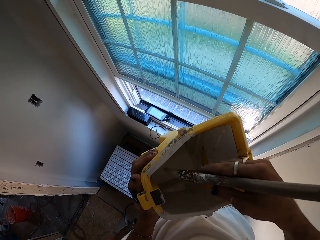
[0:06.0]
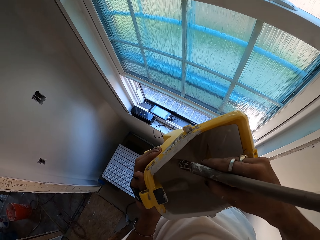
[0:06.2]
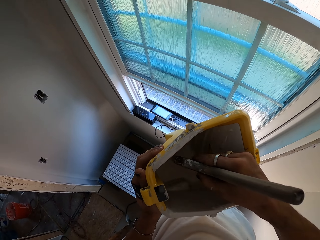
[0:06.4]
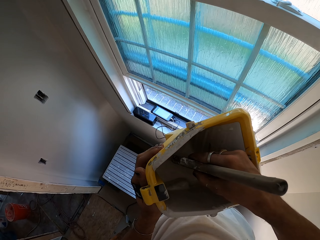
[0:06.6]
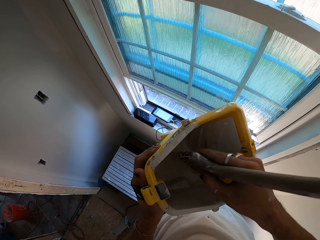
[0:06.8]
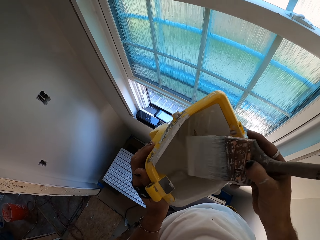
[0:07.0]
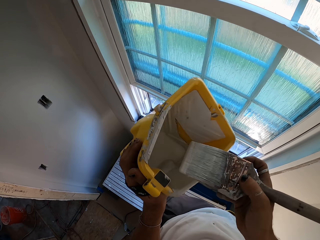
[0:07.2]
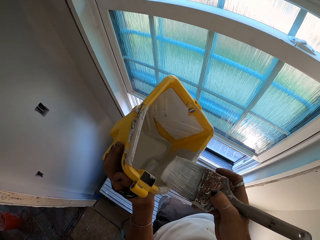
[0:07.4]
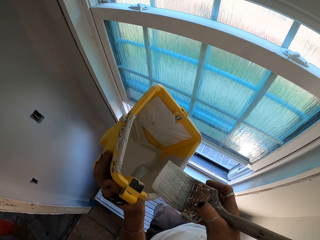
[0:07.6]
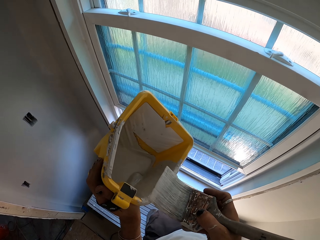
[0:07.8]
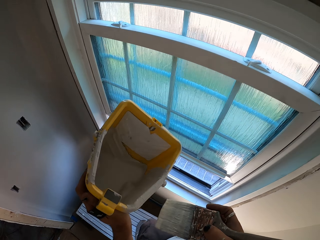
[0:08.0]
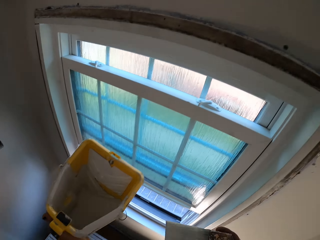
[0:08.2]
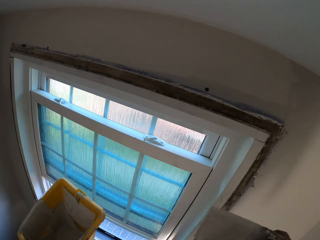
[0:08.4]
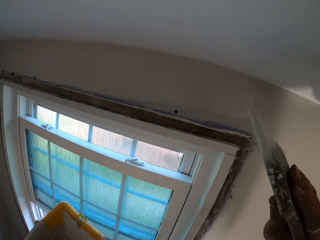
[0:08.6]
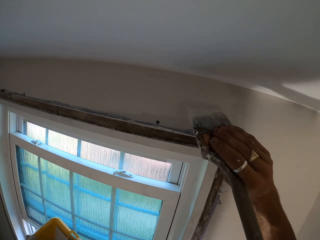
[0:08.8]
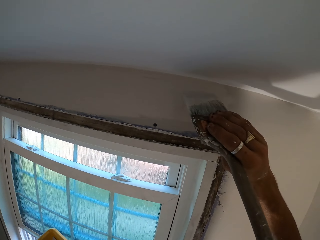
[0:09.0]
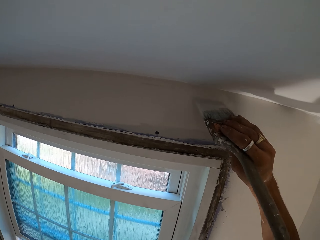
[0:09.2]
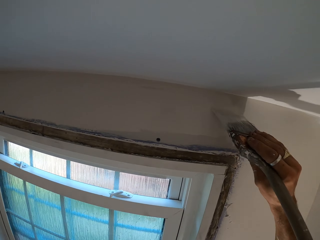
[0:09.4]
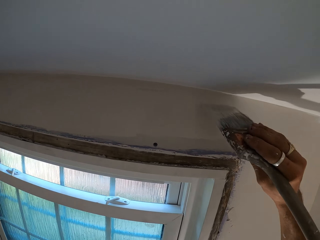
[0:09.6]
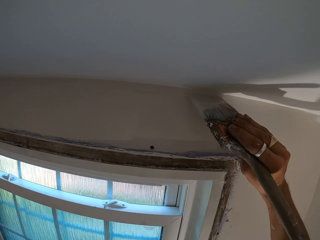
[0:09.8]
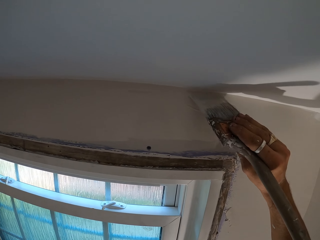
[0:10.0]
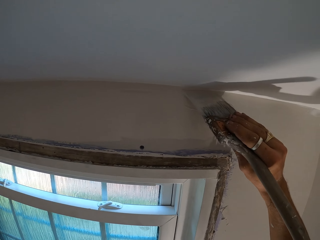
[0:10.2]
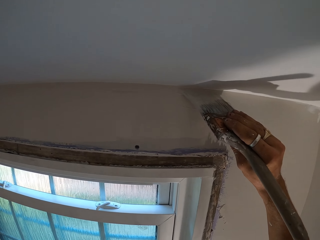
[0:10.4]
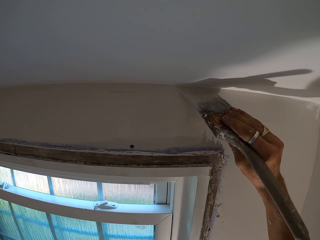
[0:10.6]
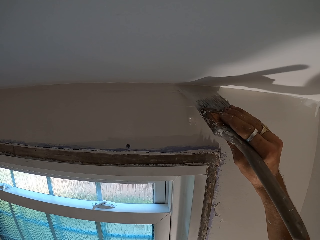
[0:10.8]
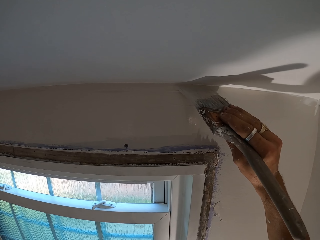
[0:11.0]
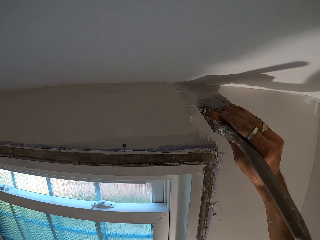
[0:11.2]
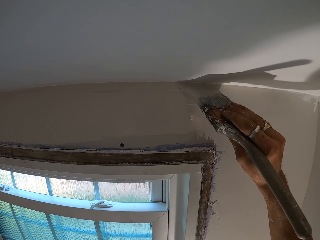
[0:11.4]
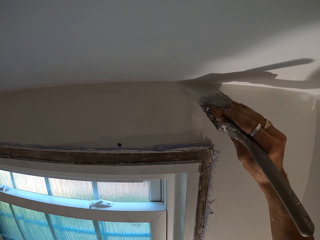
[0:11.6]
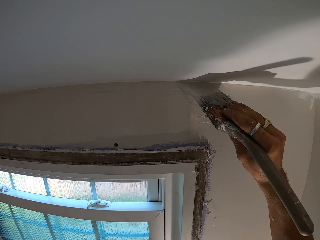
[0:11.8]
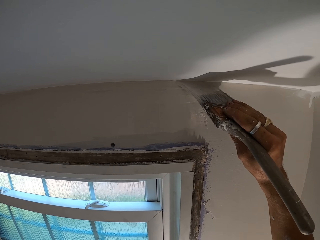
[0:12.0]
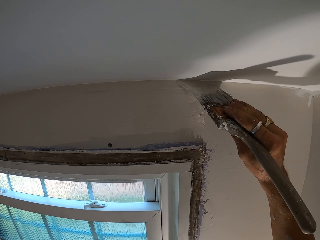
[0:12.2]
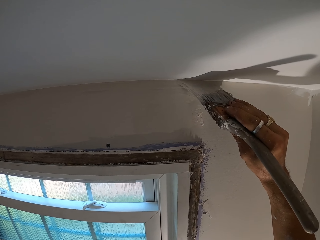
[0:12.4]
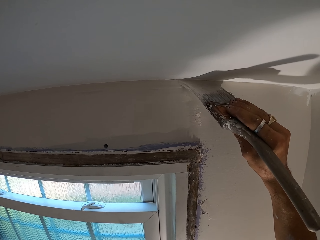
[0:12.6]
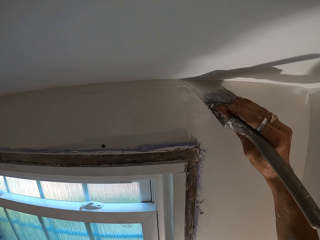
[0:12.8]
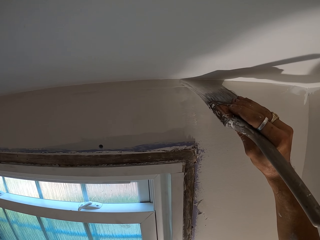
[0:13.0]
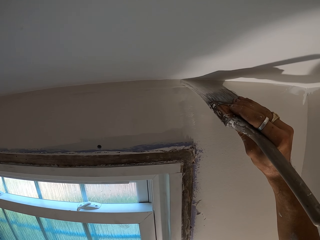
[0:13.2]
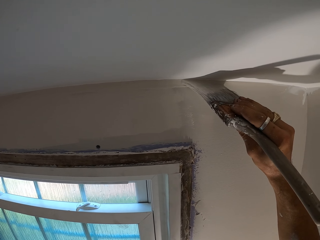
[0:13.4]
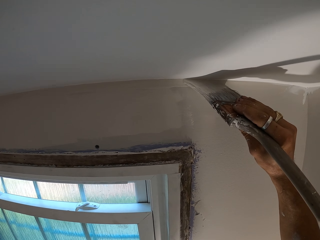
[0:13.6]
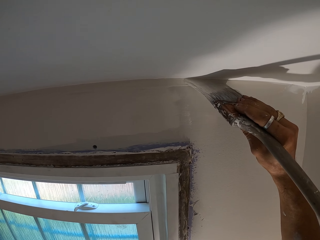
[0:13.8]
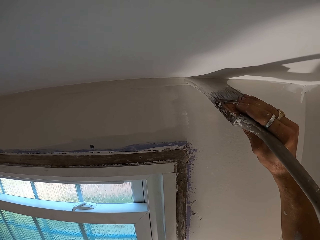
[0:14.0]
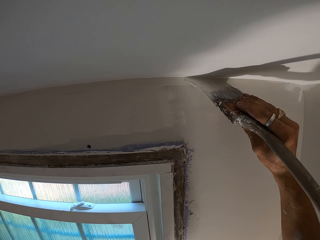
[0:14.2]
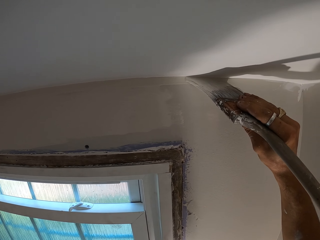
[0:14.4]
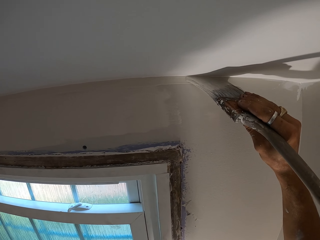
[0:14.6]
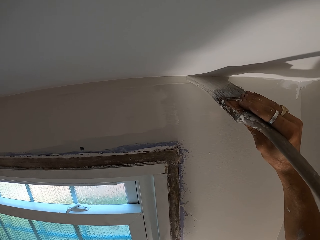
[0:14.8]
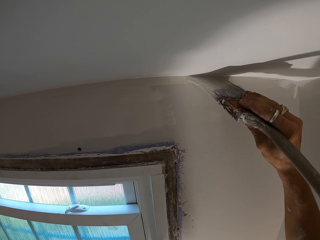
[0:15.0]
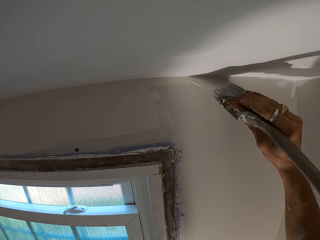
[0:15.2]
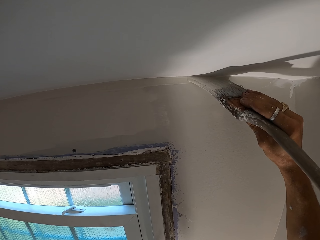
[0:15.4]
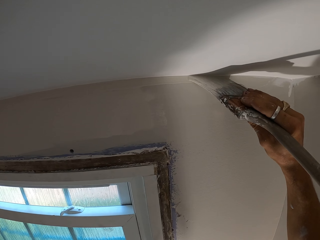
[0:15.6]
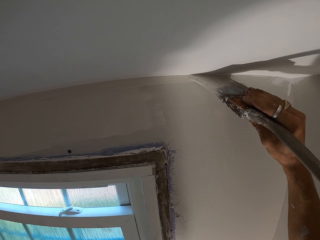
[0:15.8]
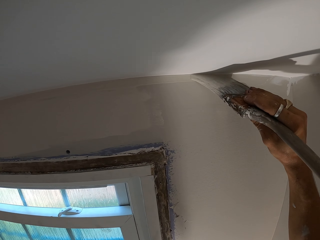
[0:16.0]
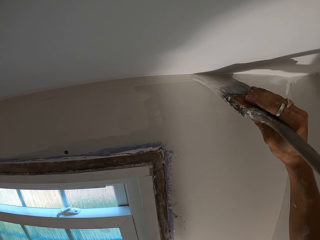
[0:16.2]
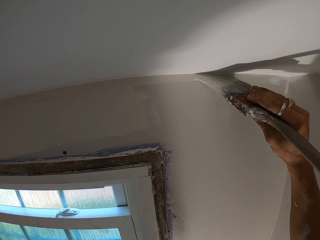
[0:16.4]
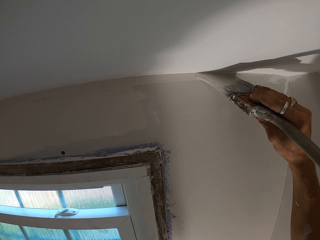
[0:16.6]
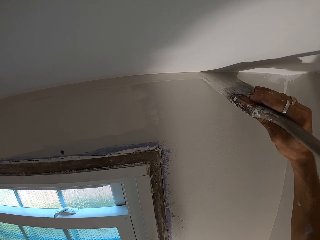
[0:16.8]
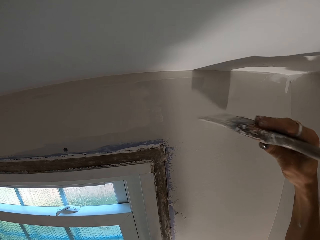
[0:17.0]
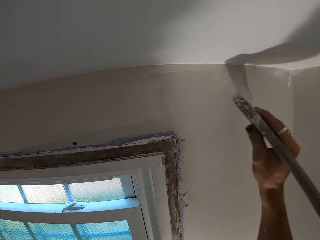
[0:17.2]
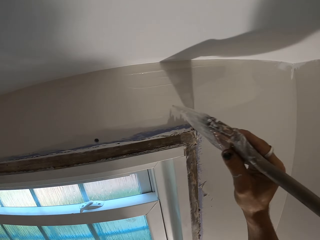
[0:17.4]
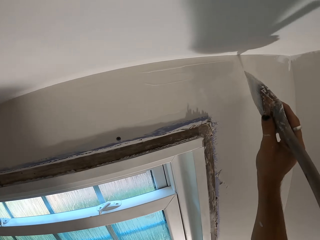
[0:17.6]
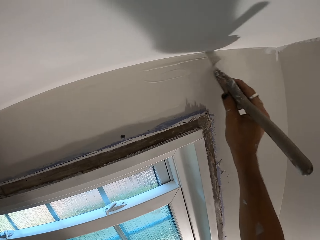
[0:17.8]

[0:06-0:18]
The camera wearer dips the paint brush in the paint can. They rub the paint brush on the container. They paint the wall with the paint brush.

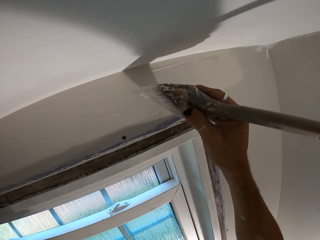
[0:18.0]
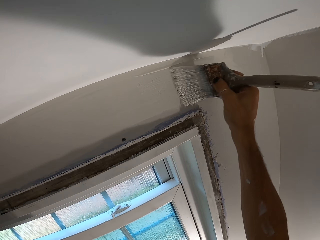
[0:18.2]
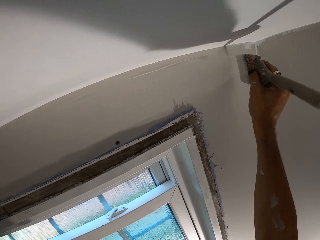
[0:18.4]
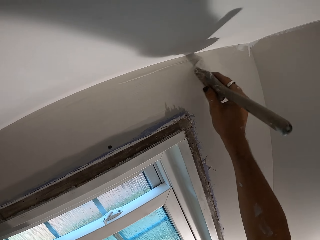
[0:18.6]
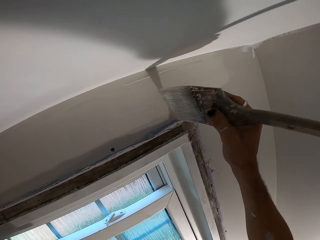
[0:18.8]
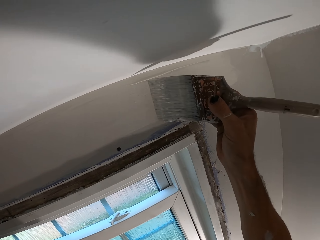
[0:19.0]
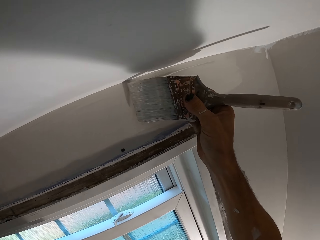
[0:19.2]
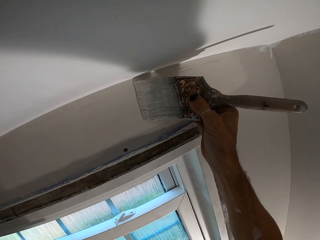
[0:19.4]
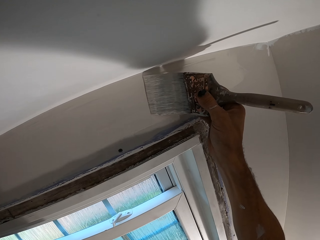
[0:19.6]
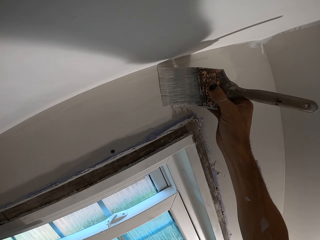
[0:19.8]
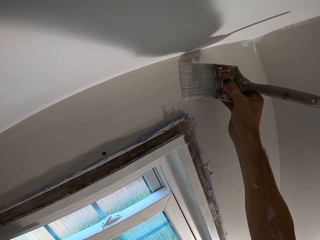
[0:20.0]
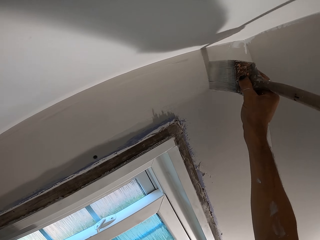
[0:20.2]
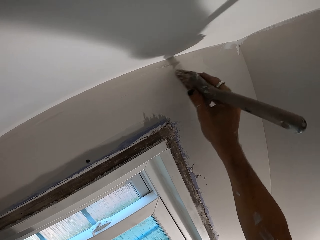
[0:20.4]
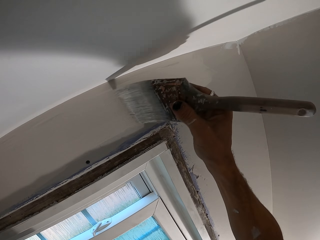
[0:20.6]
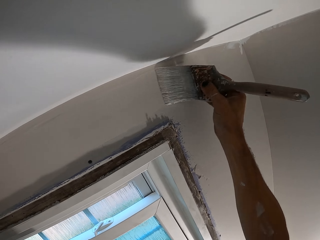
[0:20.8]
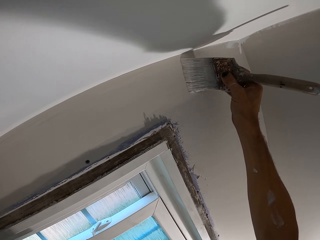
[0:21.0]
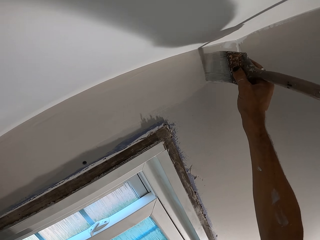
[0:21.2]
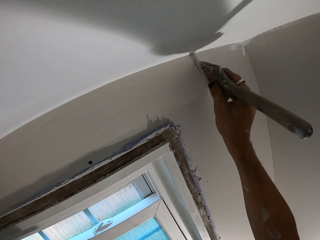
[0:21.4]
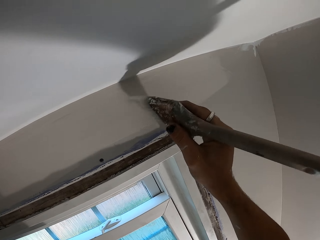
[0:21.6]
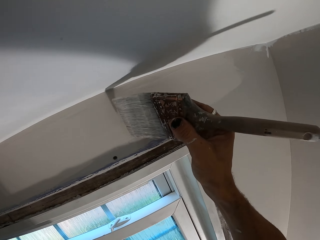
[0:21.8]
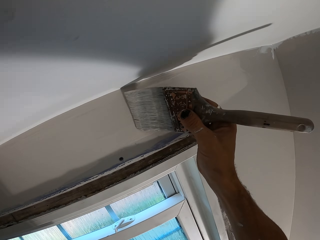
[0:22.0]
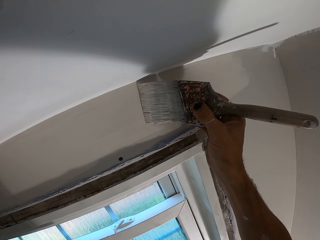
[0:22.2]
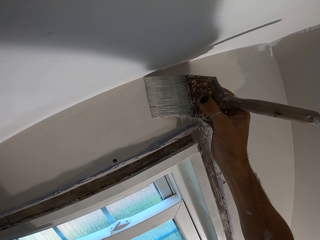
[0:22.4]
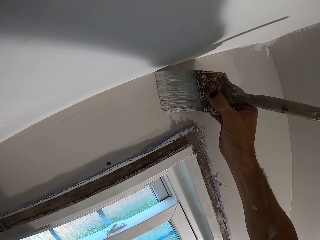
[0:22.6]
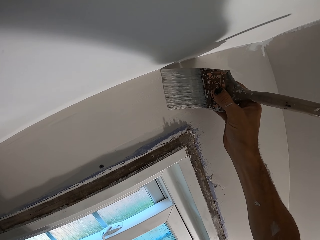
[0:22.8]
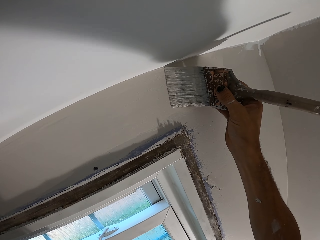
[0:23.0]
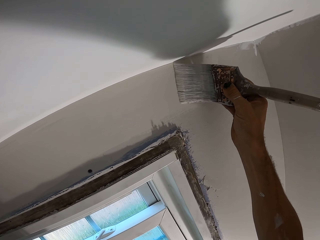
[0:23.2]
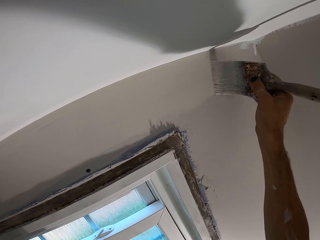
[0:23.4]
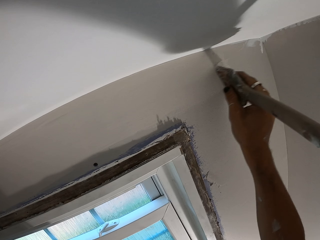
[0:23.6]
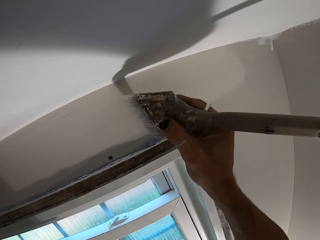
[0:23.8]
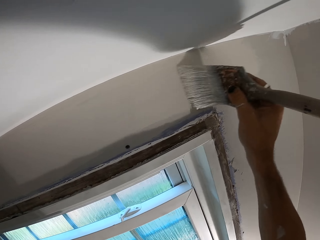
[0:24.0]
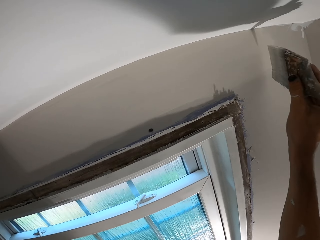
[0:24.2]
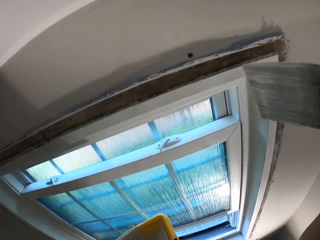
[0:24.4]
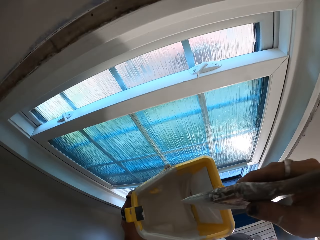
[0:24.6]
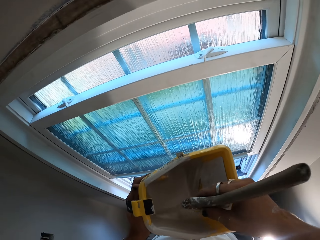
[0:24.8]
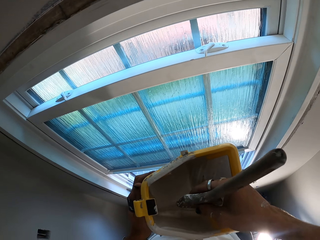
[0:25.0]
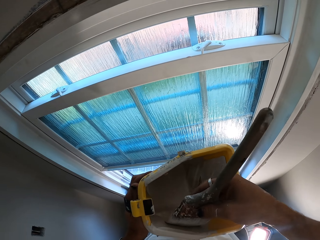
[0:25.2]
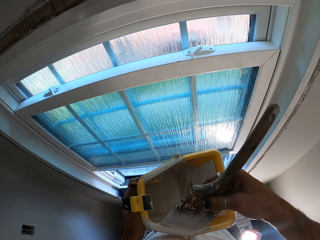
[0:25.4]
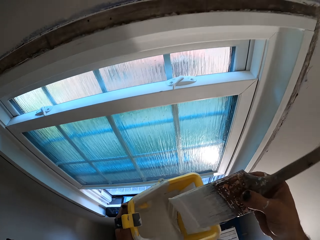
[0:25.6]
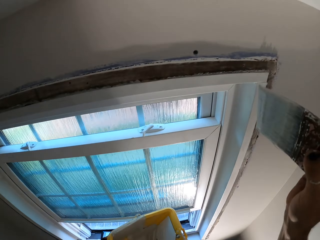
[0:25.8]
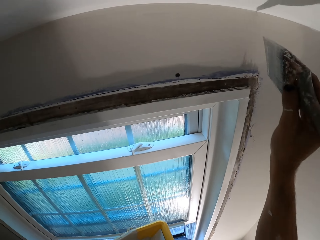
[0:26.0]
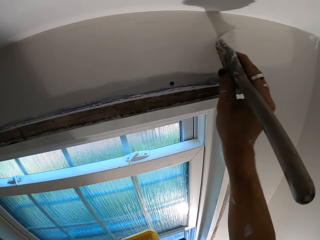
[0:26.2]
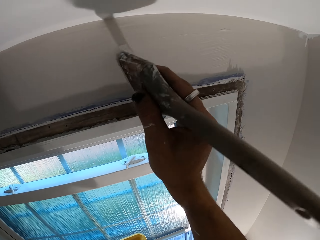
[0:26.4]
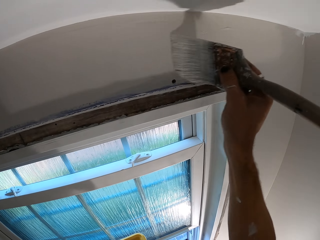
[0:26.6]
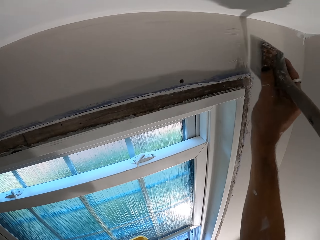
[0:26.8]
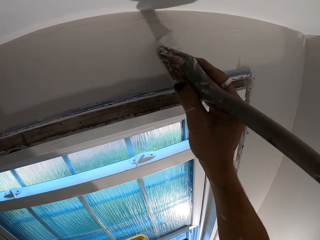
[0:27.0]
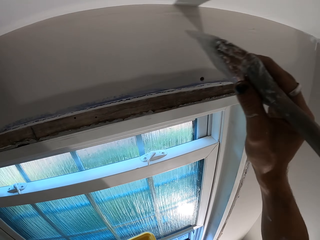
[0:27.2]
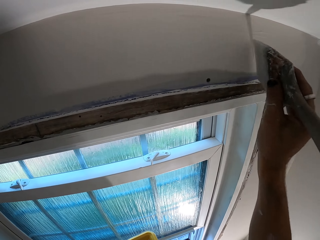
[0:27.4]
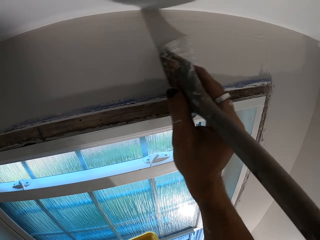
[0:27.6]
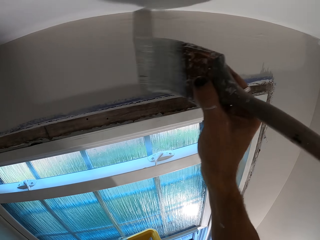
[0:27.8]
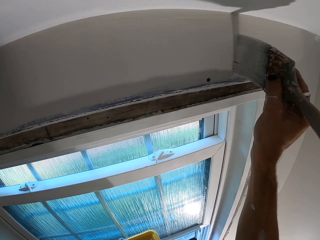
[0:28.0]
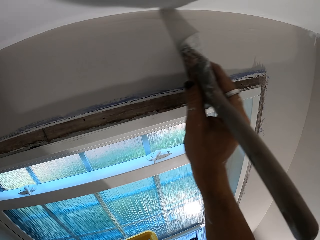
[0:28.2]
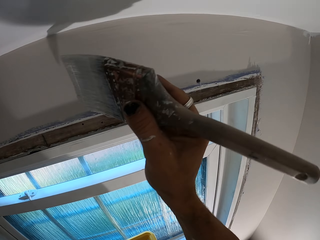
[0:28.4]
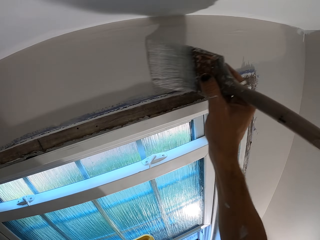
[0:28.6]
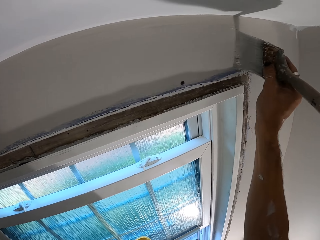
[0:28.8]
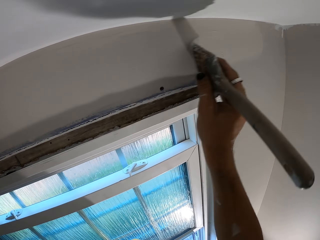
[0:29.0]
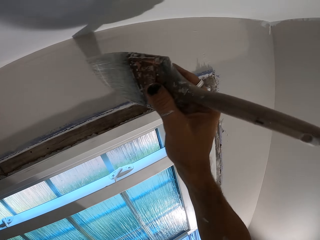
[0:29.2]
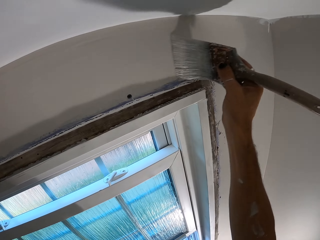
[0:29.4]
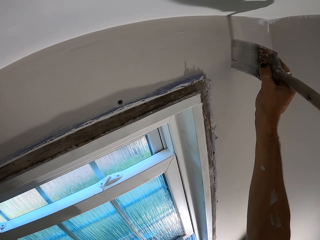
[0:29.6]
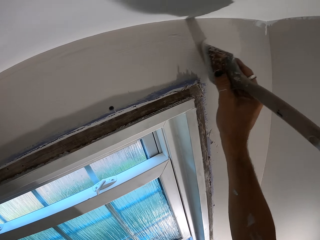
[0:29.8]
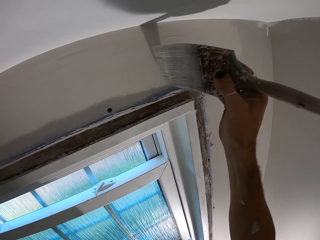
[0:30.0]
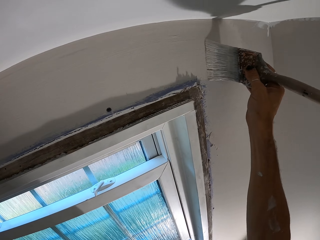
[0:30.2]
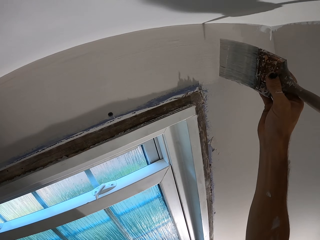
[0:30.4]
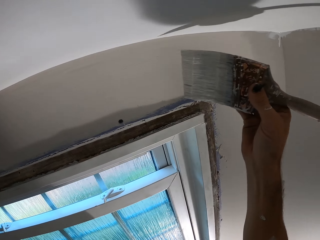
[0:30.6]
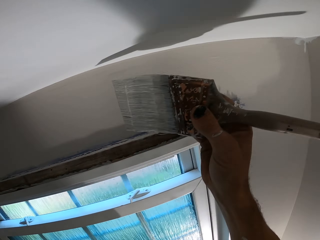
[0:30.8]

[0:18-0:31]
The camera wearer dips the paint brush in the paint can. They paint the wall with the paint brush.
